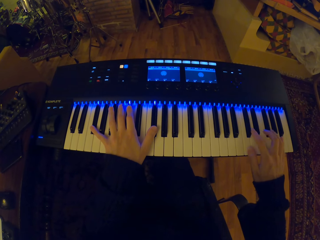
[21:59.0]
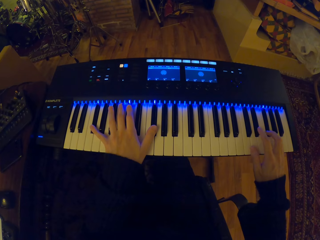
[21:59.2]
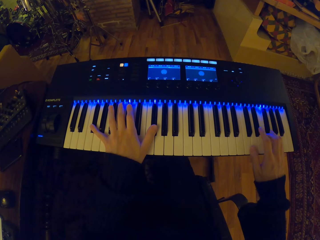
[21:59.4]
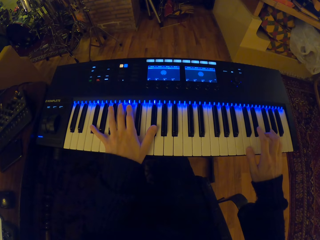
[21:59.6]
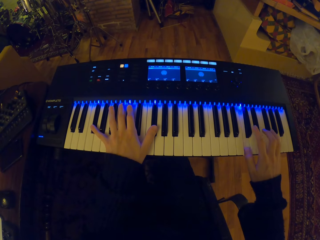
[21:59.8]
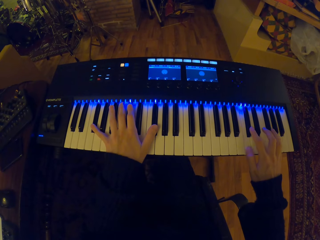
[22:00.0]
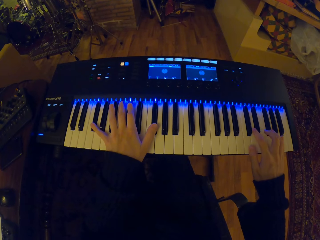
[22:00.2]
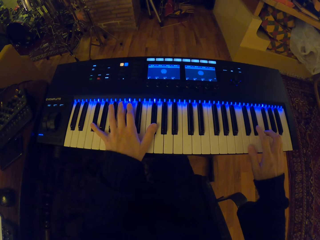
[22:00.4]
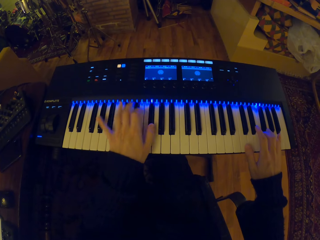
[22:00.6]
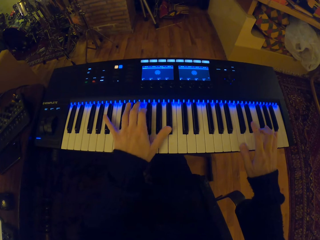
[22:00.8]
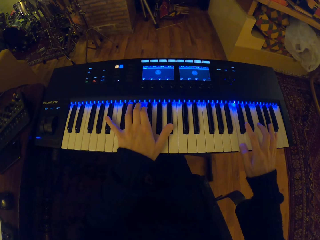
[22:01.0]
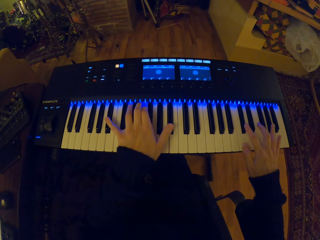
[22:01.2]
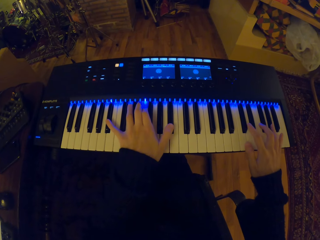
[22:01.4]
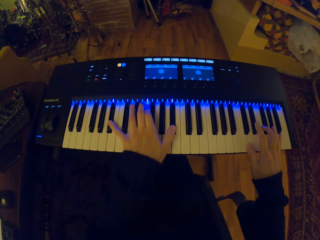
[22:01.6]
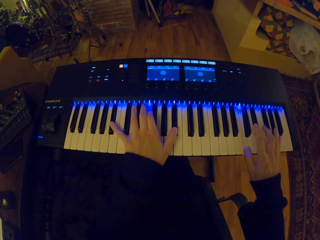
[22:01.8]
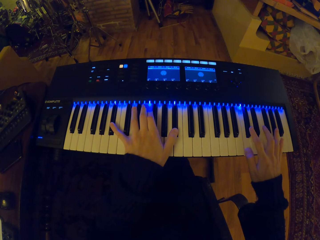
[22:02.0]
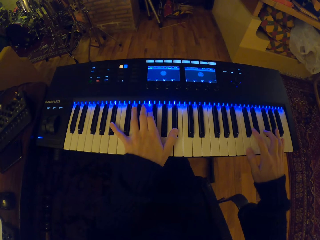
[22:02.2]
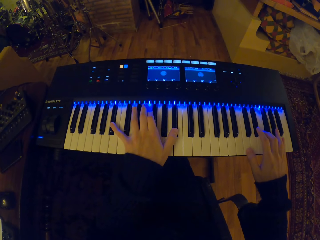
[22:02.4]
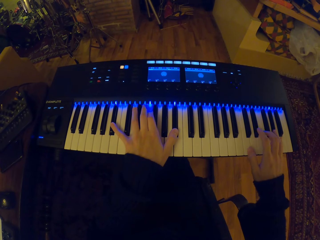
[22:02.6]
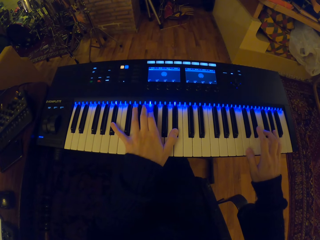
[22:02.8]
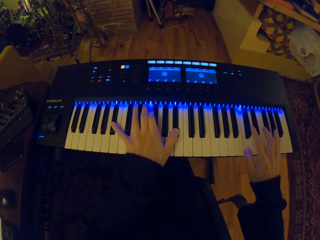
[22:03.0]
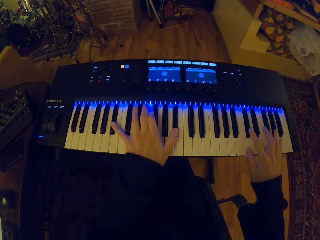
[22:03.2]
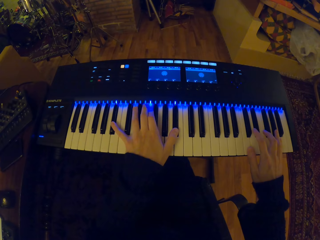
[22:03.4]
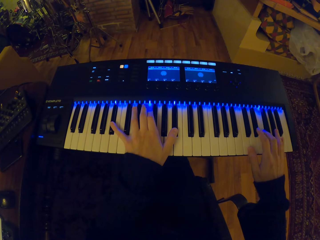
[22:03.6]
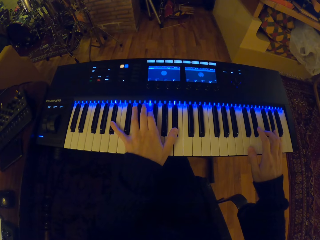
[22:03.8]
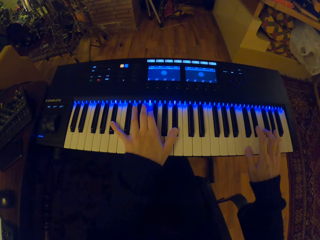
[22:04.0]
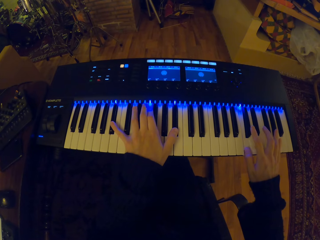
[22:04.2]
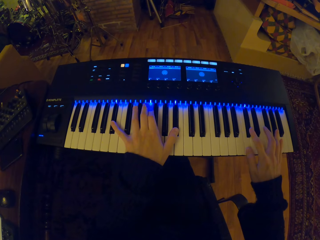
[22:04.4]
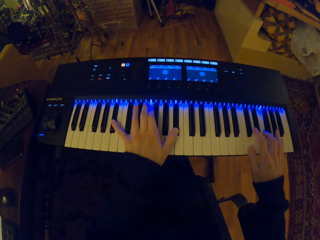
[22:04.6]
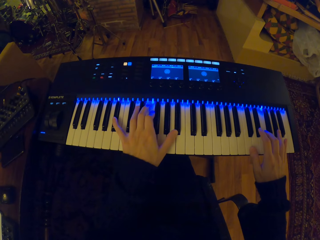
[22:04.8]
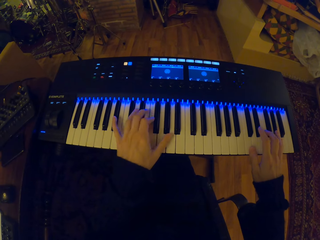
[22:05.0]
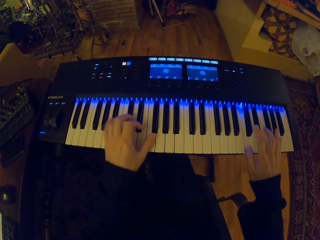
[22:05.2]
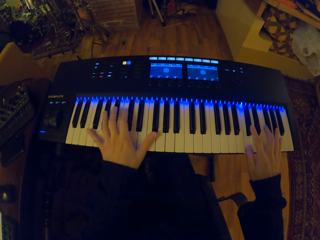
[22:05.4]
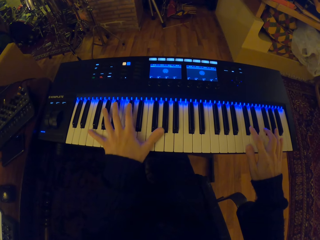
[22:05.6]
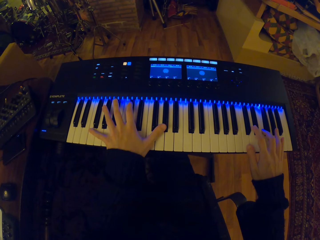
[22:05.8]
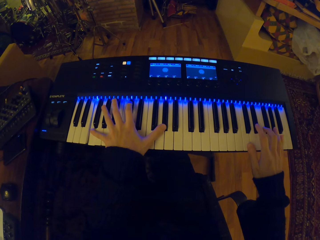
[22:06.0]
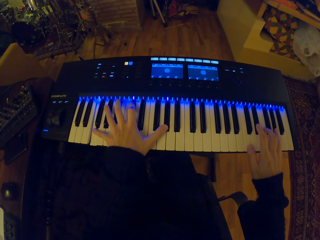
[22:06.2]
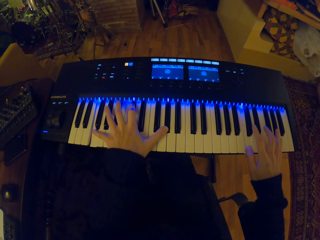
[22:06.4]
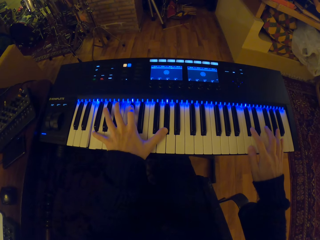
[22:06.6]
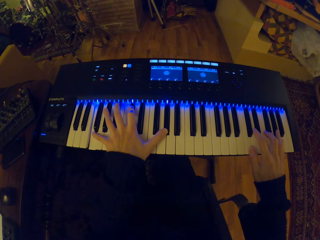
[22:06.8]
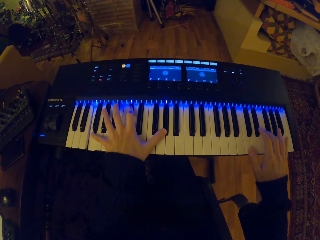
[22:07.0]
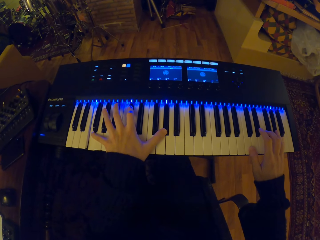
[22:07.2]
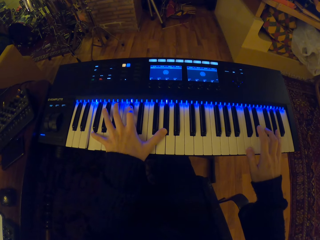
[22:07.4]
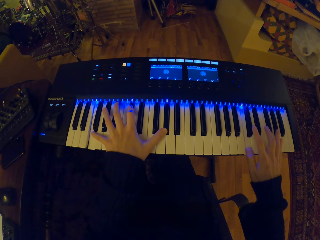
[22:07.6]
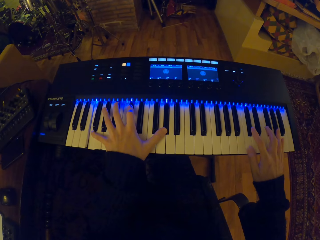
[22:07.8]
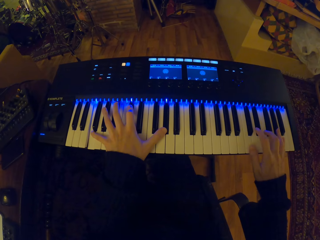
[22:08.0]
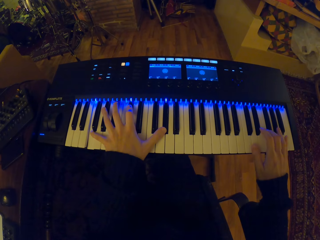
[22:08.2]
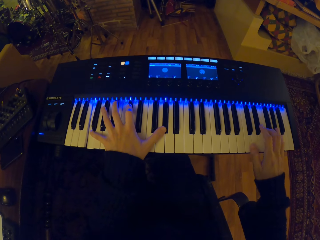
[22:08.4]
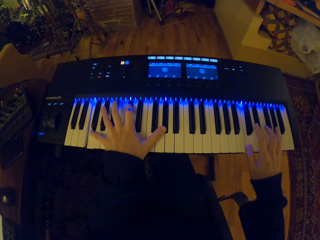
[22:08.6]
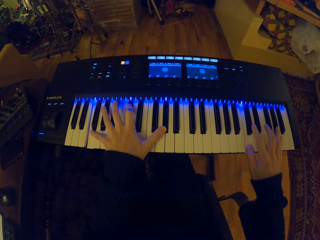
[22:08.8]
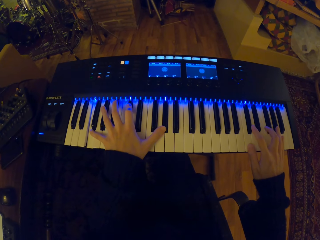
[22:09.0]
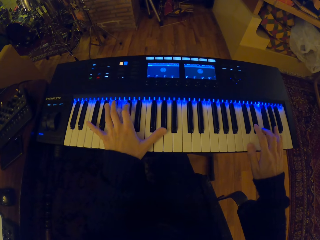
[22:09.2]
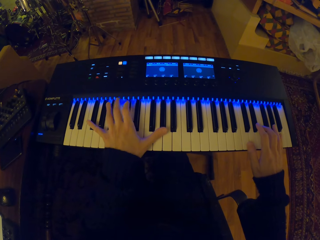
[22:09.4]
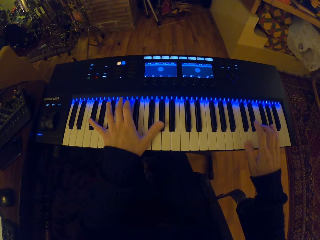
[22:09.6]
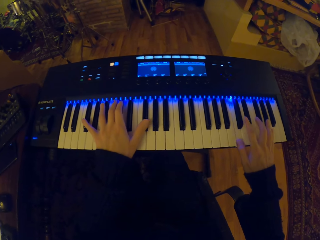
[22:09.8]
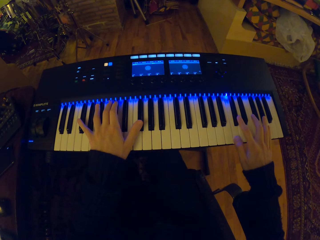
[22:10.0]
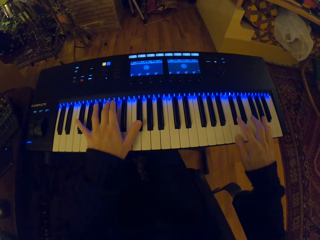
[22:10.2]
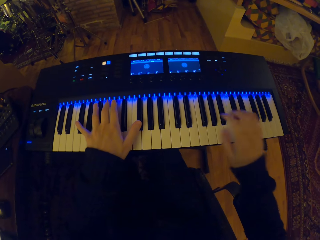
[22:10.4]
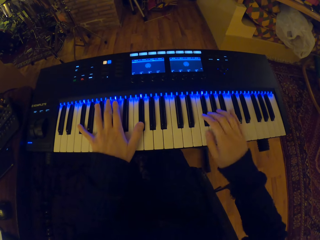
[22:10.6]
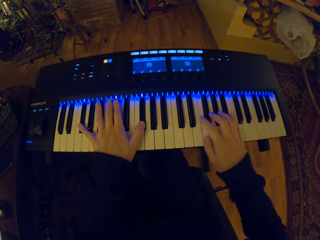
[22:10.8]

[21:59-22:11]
The camera wearer plays the digital piano.

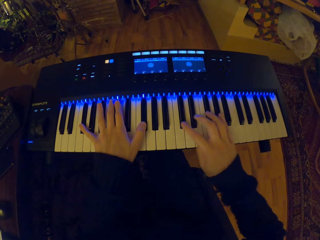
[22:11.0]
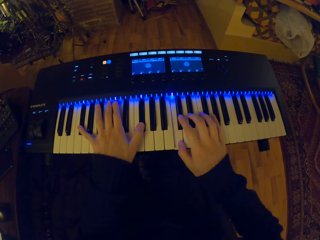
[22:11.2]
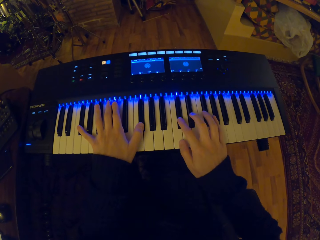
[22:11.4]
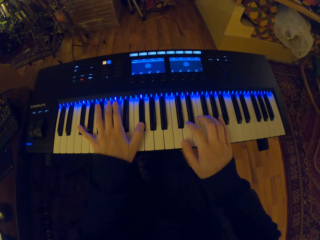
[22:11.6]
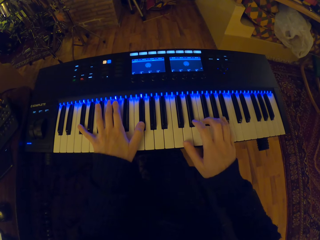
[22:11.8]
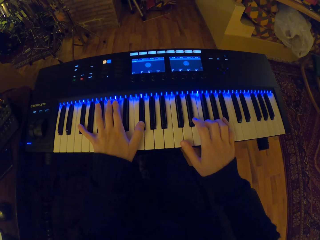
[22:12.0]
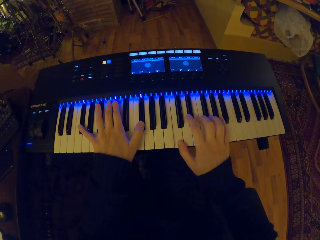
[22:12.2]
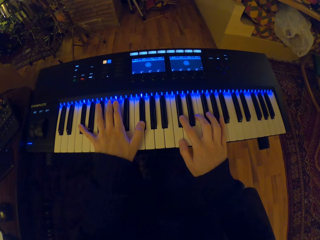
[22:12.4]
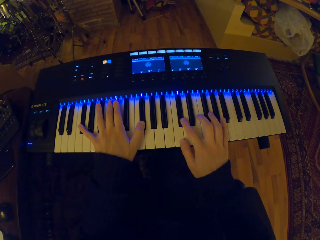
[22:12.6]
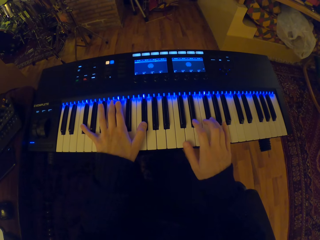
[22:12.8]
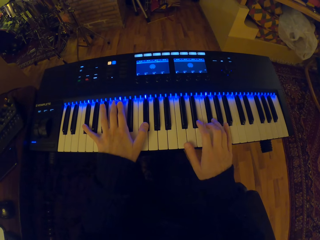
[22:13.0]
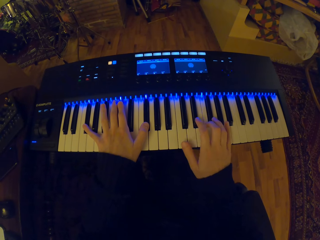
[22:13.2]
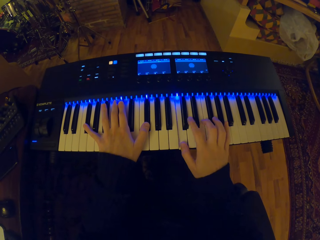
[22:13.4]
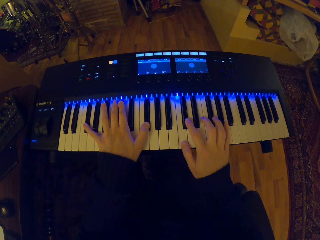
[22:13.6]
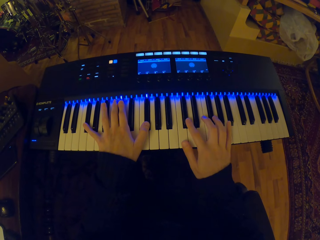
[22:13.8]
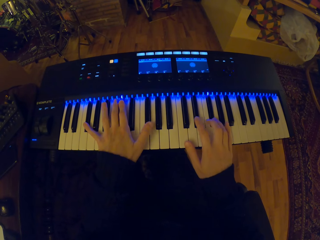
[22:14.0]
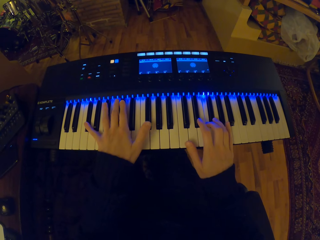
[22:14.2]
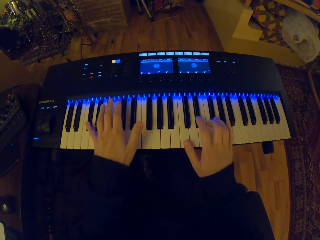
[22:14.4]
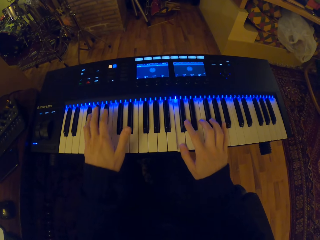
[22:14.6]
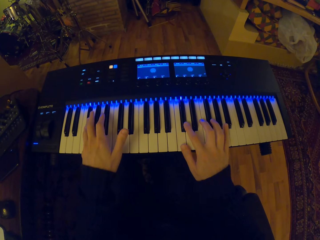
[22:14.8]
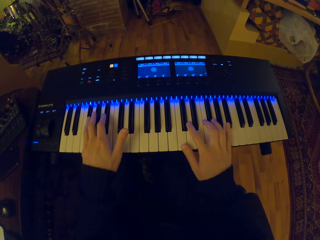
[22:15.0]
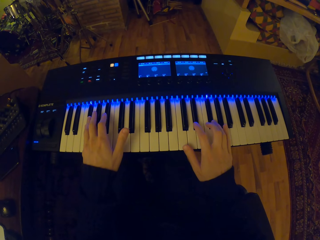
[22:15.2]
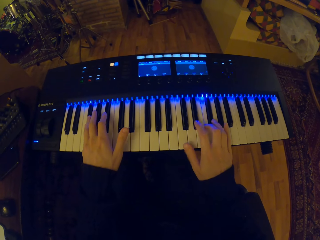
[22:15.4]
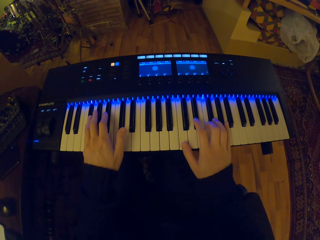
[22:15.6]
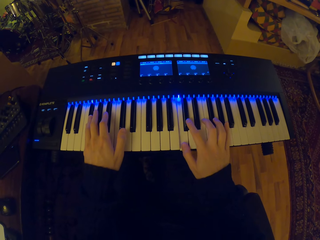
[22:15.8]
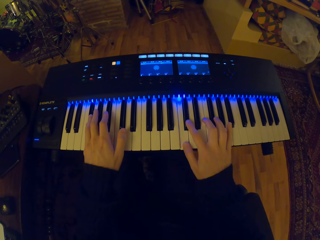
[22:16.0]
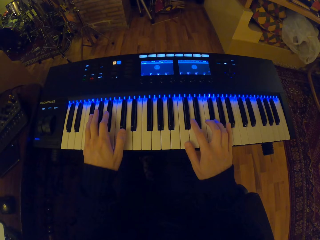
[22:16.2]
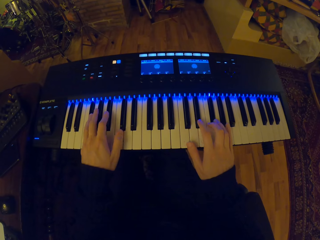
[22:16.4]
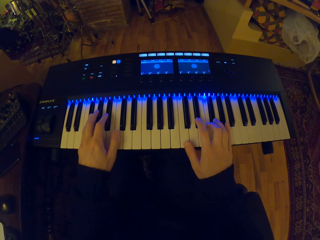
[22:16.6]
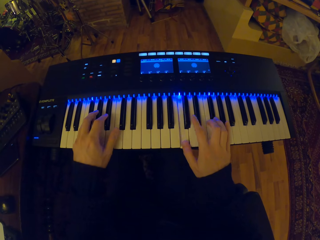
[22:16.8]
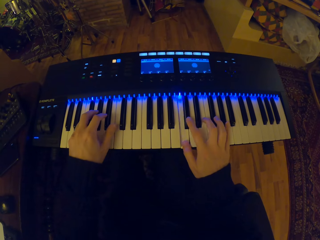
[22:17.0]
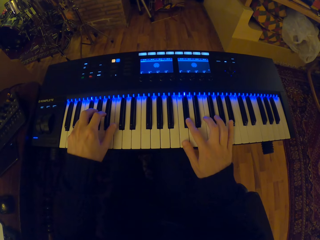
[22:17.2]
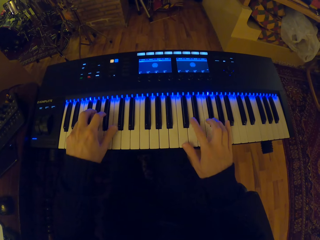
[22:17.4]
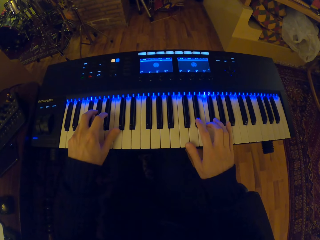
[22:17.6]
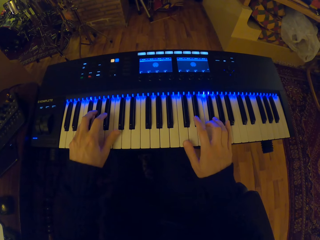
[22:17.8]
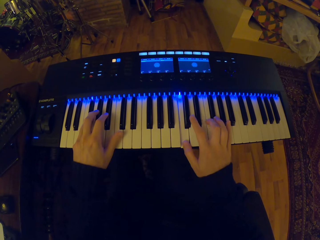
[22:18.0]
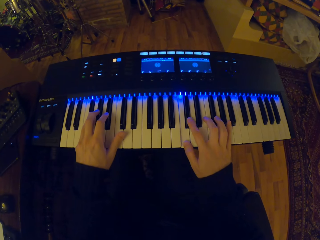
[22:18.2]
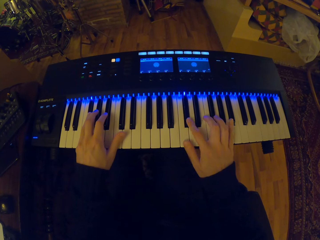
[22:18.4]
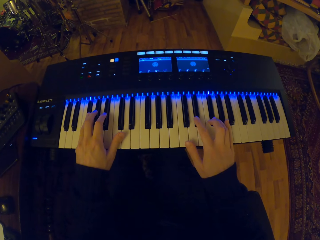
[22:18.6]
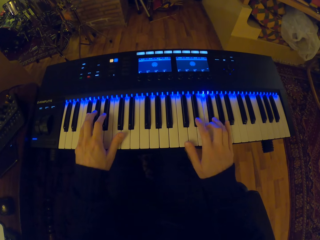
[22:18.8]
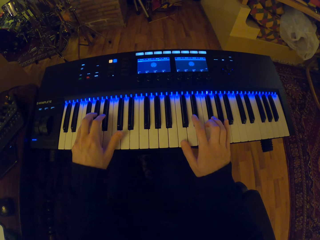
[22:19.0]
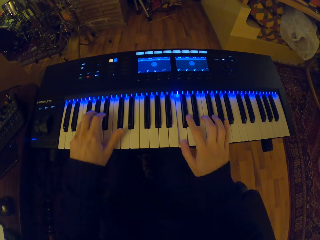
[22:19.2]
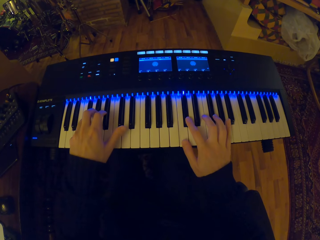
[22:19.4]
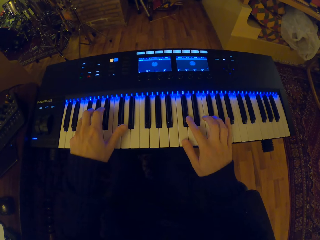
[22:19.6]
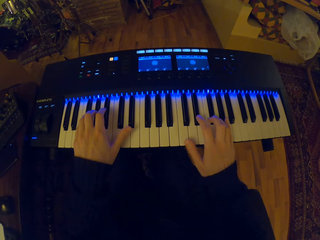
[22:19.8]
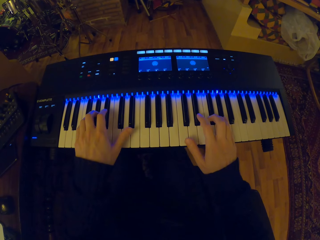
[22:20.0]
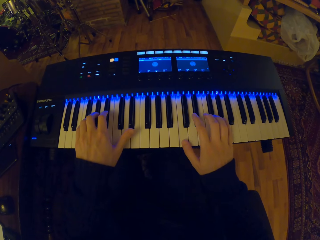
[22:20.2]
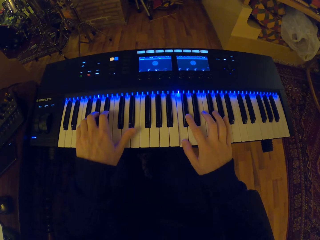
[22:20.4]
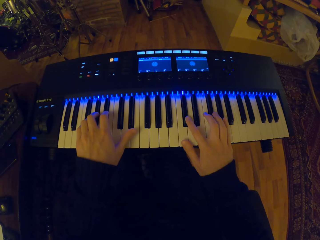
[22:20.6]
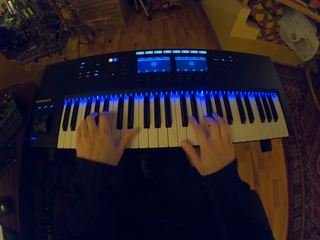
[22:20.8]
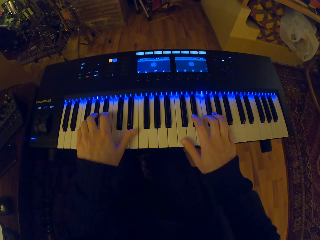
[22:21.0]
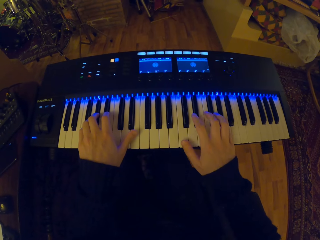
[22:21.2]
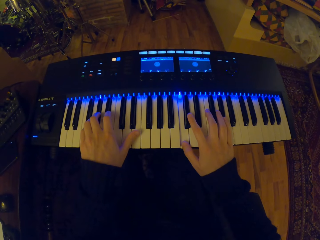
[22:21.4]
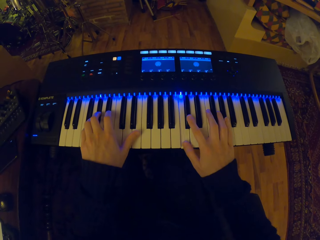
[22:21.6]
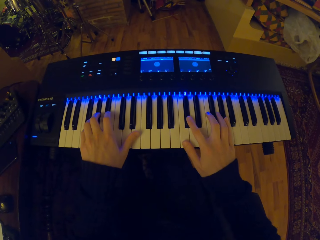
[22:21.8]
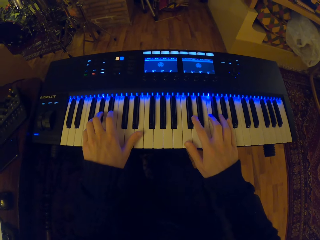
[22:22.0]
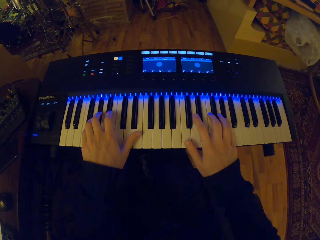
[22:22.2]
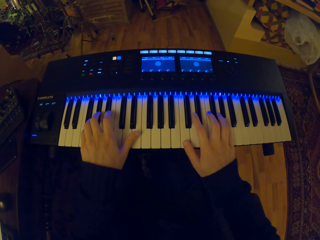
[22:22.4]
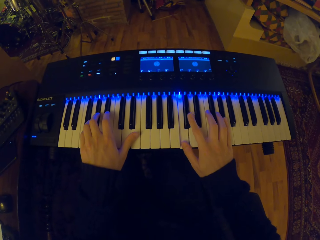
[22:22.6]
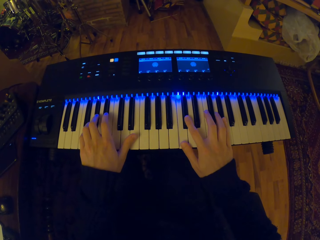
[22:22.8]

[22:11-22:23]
The camera wearer plays the digital piano.
